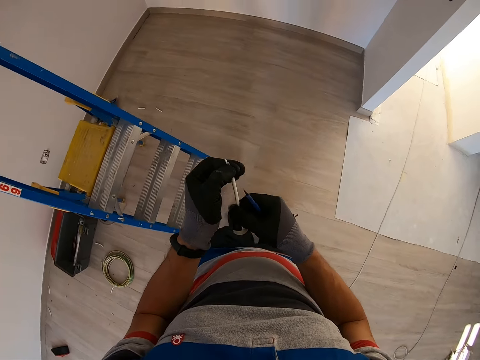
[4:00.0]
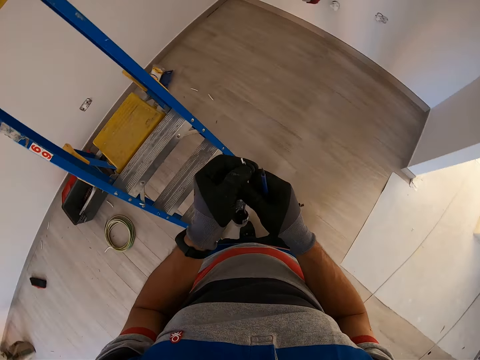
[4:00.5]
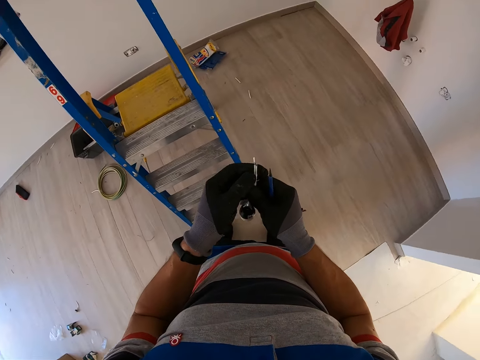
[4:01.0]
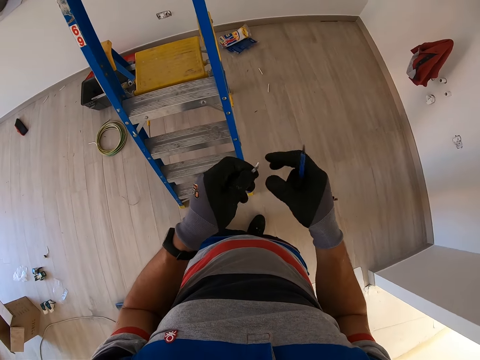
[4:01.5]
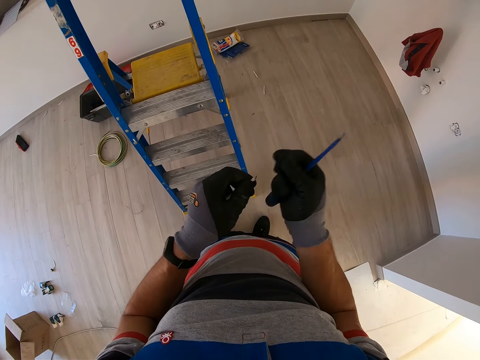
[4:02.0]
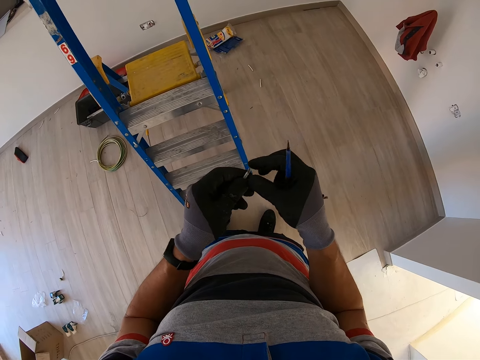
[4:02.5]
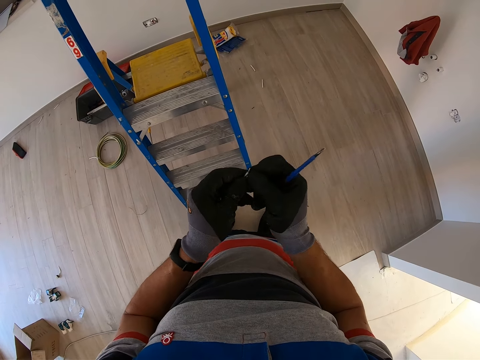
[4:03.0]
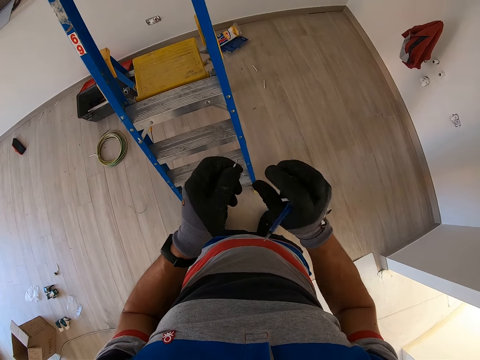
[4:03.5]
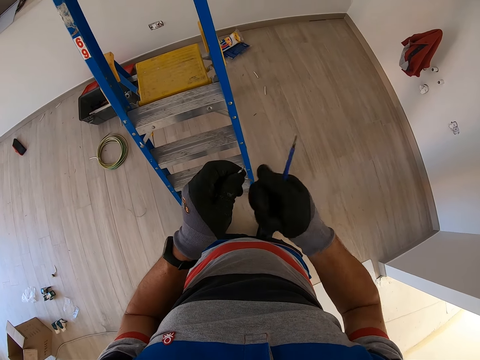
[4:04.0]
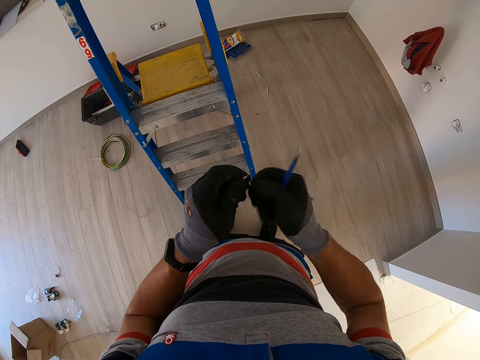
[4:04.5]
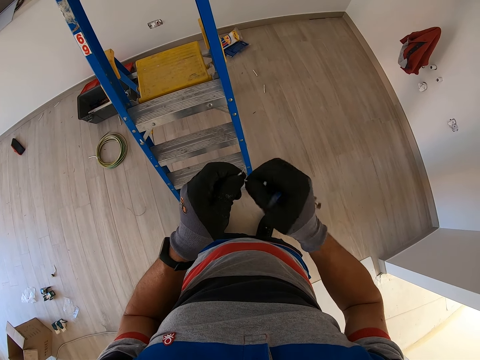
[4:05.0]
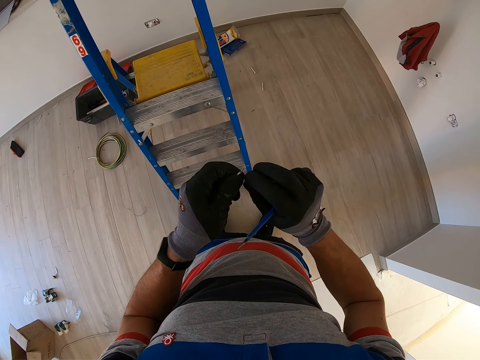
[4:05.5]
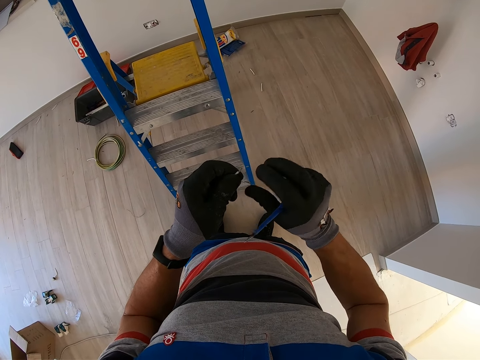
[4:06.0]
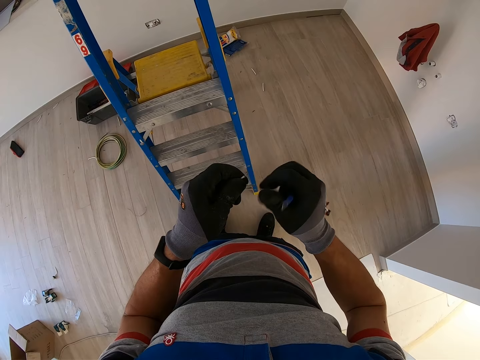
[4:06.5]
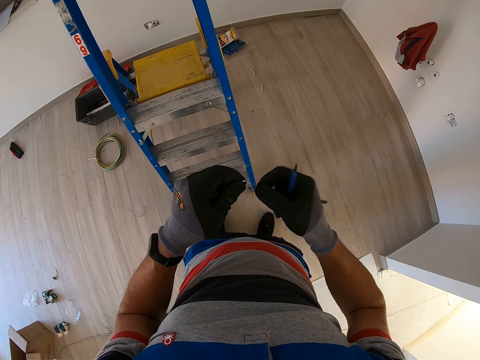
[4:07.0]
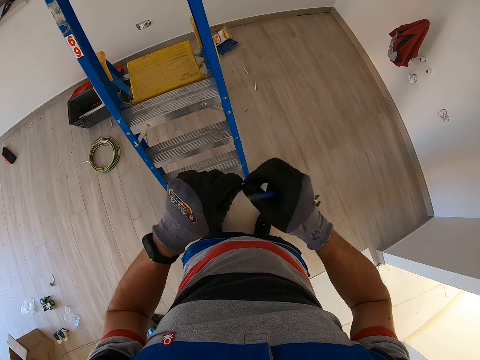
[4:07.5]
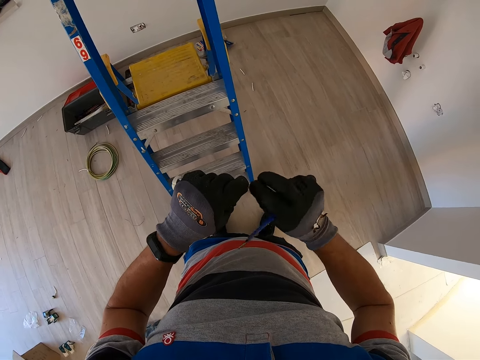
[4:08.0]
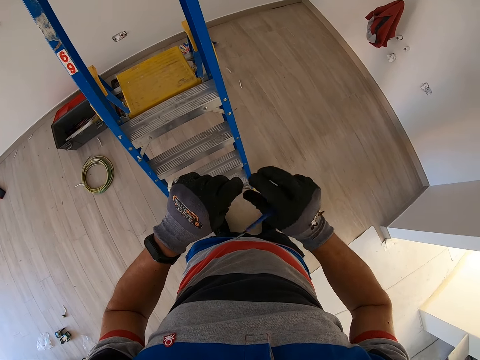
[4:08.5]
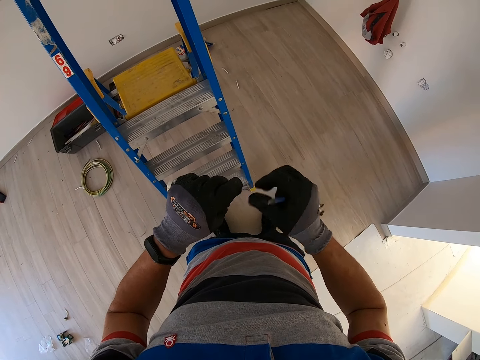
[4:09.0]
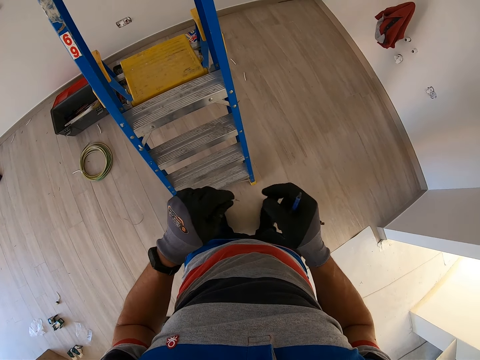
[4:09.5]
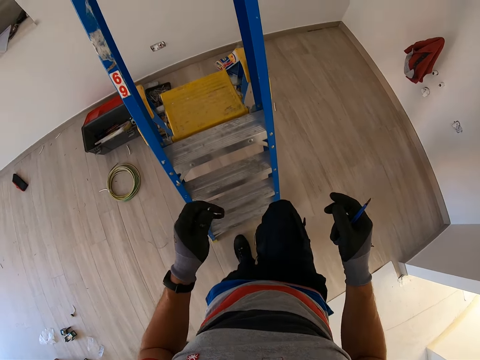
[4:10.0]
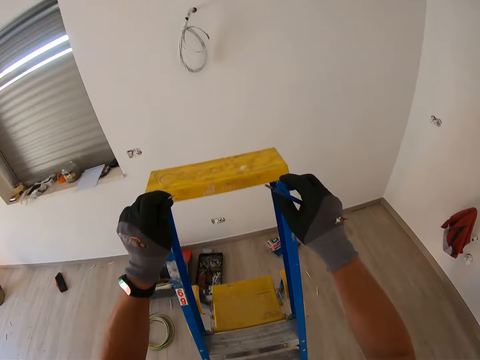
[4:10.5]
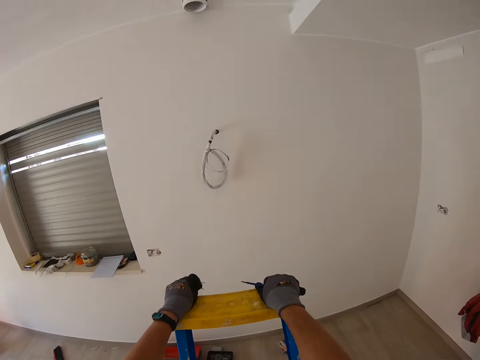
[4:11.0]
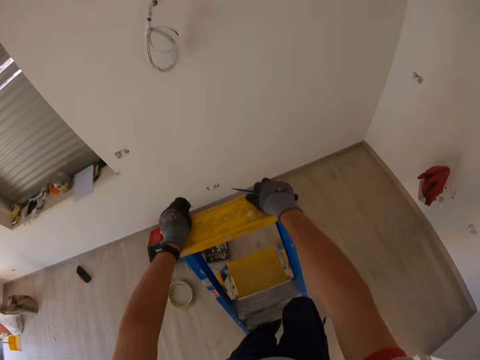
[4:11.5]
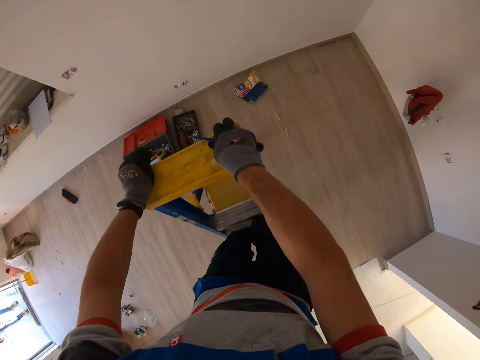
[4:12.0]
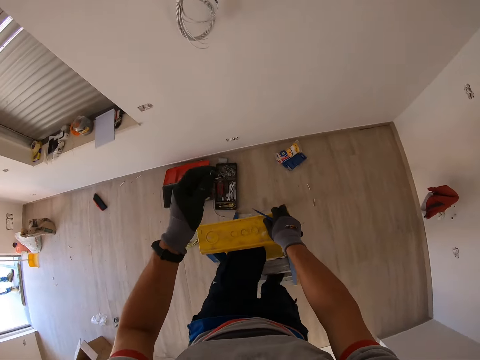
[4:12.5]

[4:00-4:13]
The camera wearer holds a screwdriver. He removes the wire insulator on the bulb holder. He twists wires and holds the screwdriver. He twists the wire with his hands. He climbs the ladder with the screwdriver and bulb holder.

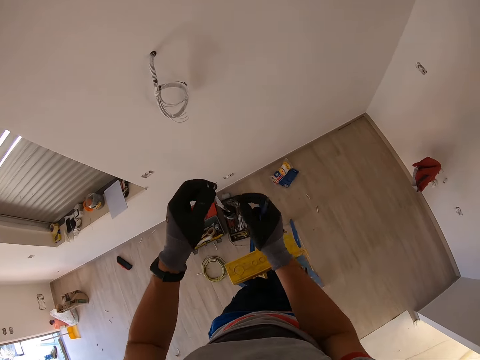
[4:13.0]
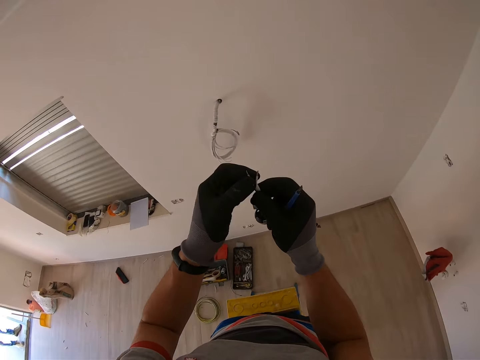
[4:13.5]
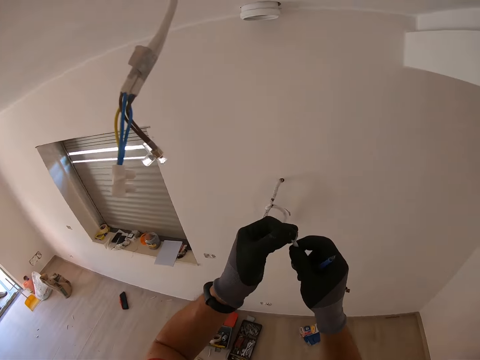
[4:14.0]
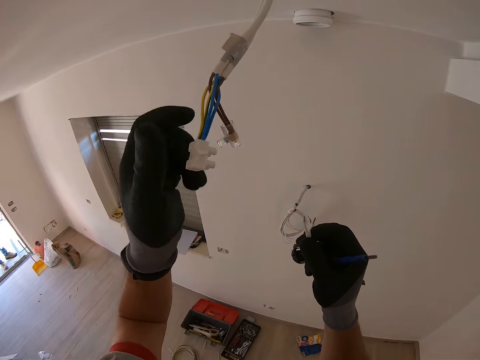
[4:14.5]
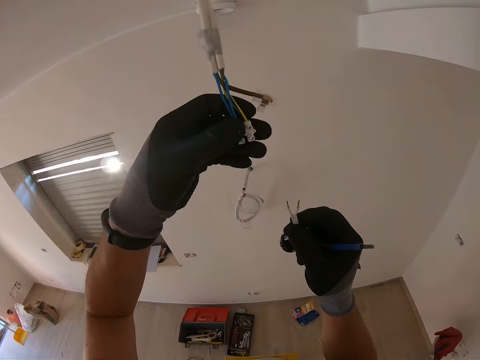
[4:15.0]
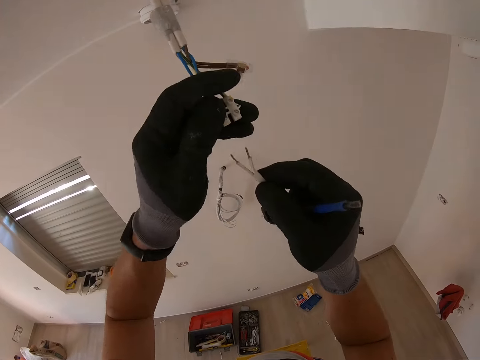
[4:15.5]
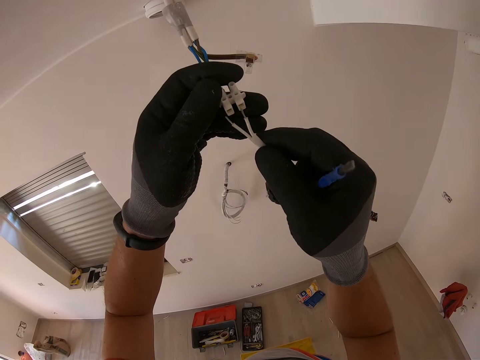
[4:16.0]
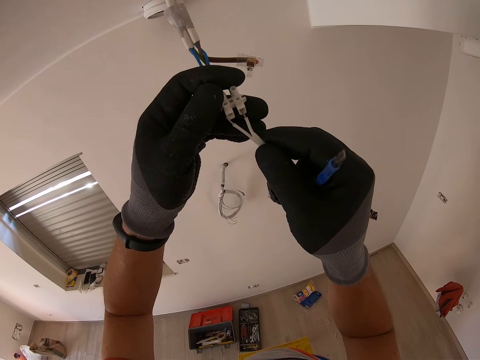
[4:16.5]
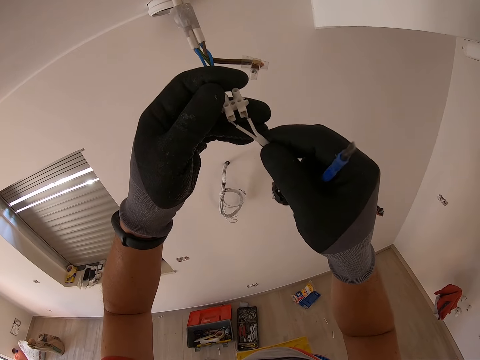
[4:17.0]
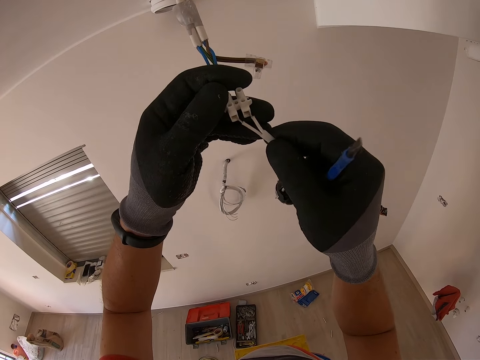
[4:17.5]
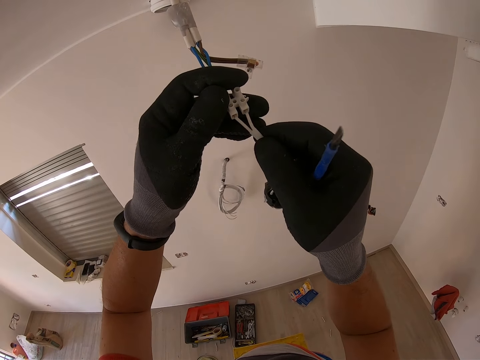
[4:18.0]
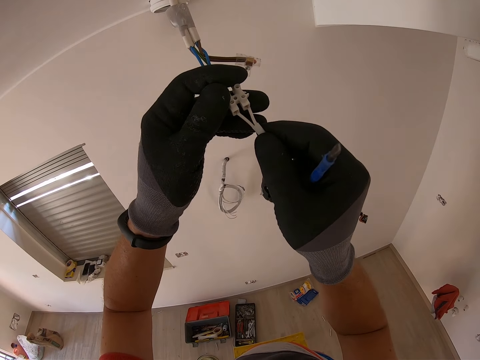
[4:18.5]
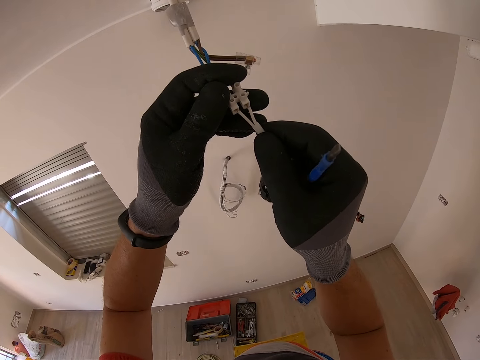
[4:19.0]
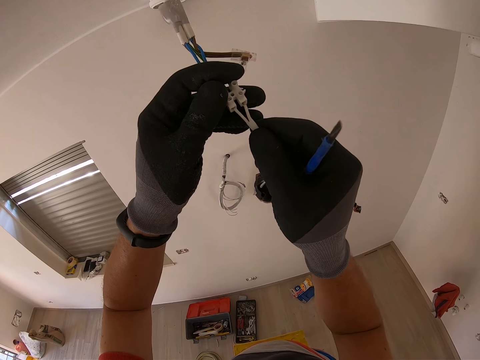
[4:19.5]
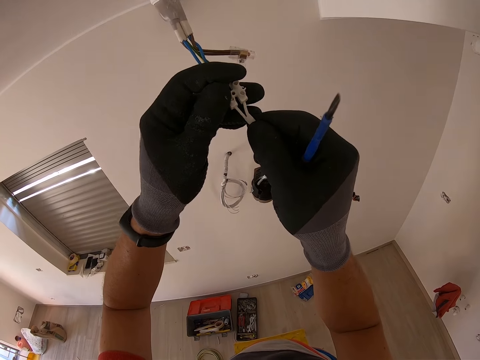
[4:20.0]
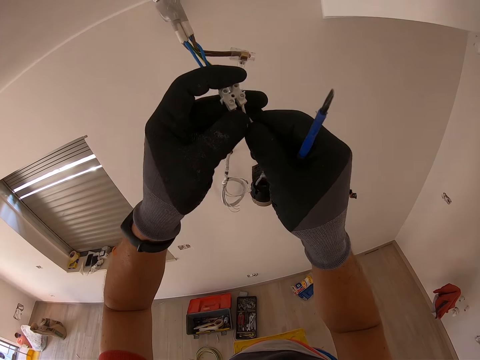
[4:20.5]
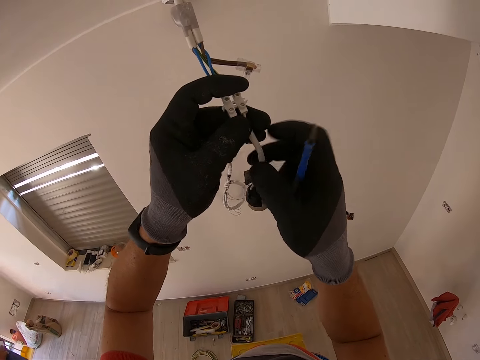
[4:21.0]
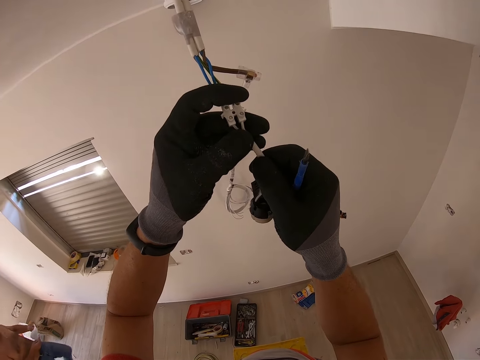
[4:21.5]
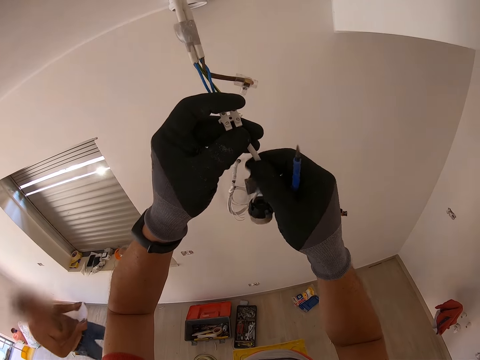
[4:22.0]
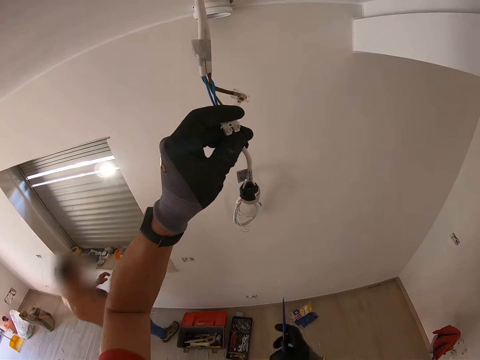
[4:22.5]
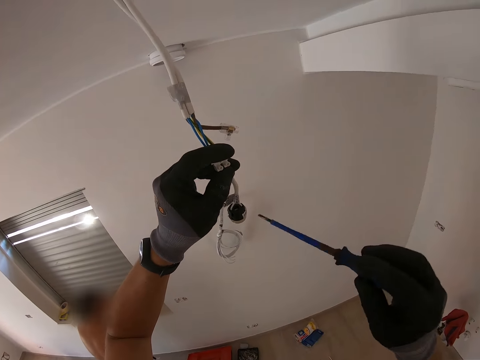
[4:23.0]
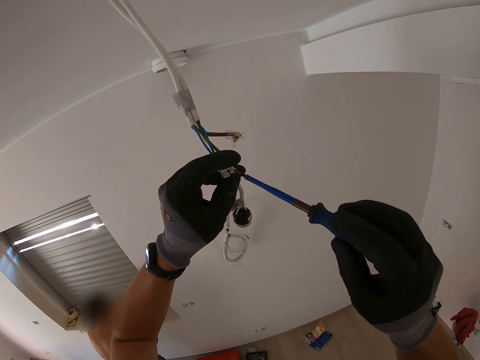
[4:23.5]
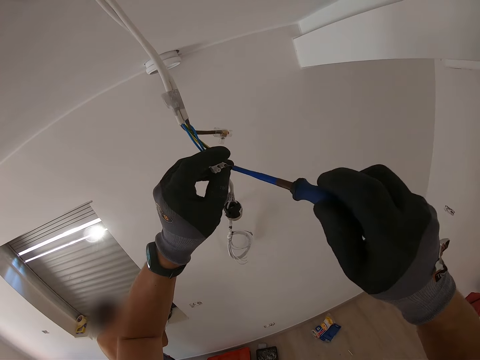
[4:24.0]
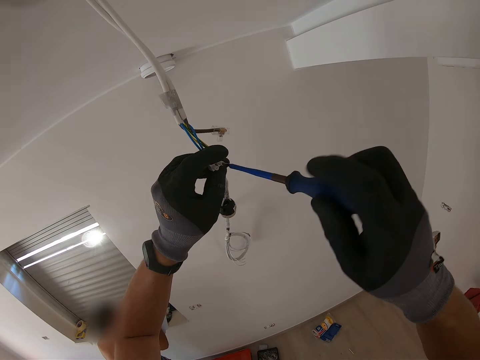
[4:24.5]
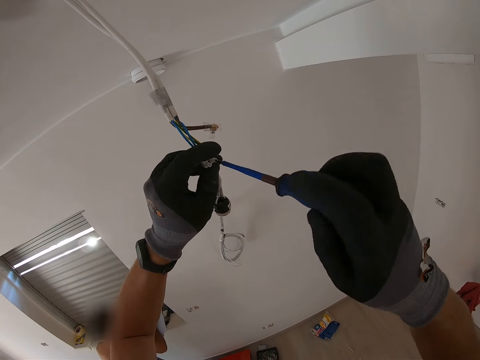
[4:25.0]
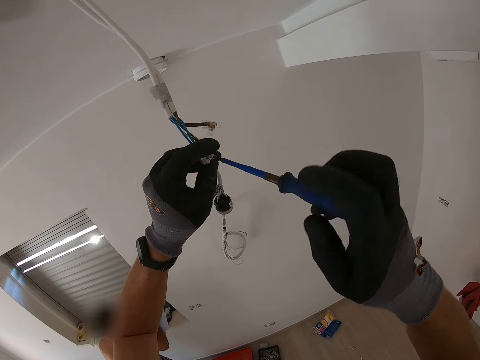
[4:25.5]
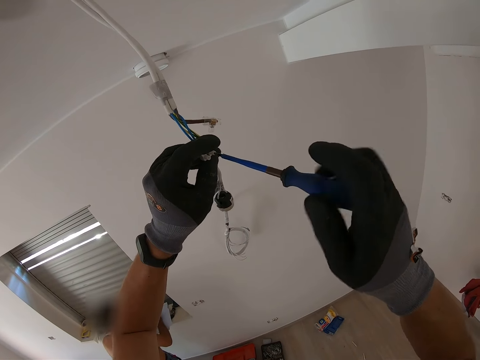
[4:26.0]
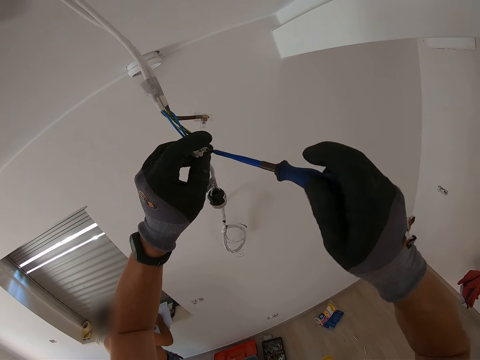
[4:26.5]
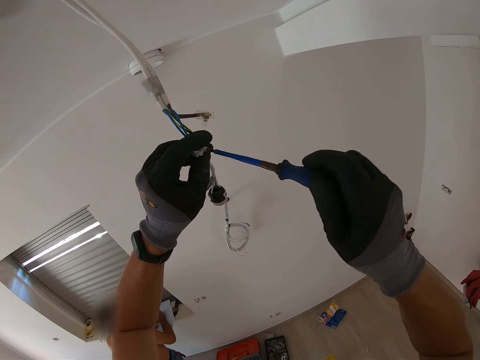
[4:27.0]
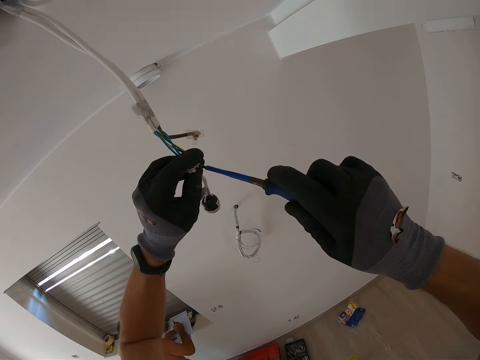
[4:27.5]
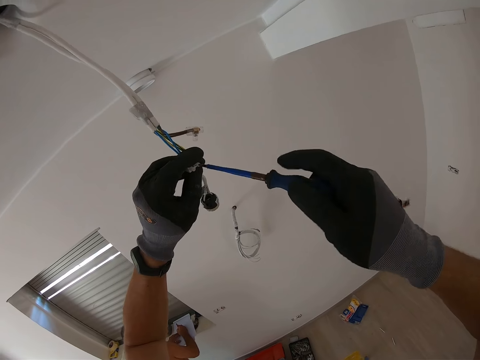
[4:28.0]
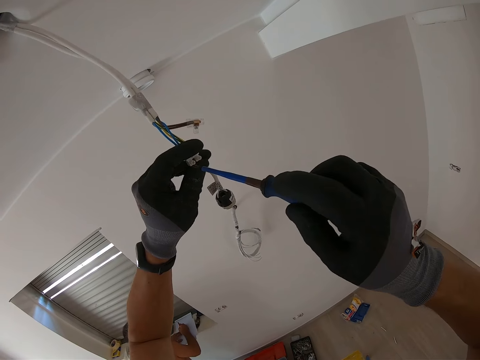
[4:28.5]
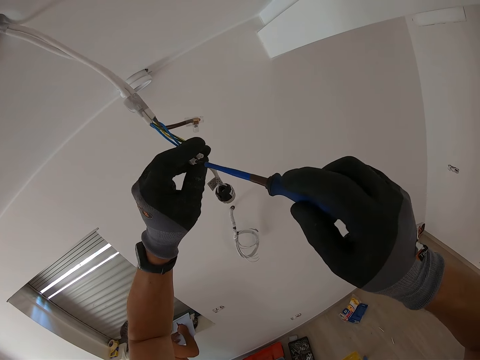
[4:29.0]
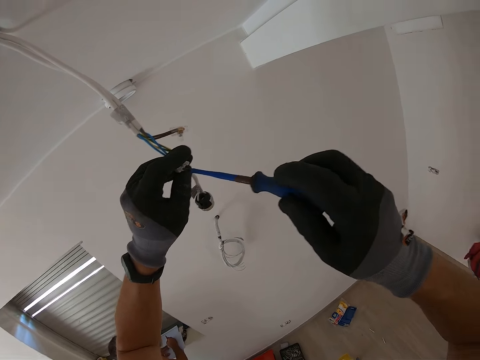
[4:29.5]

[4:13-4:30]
The camera wearer holds a screwdriver and bulb holder. They grab a wire and hold the screwdriver and bulb holder. They insert the bulb holder wire inside the cable connector. They hold the screwdriver. They tighten the cable connector screw with the screwdriver.
